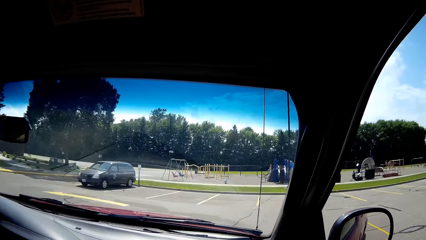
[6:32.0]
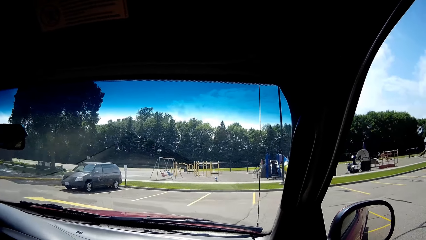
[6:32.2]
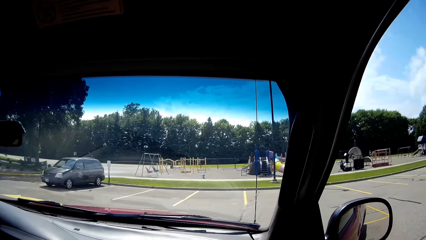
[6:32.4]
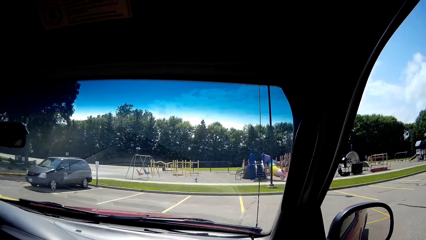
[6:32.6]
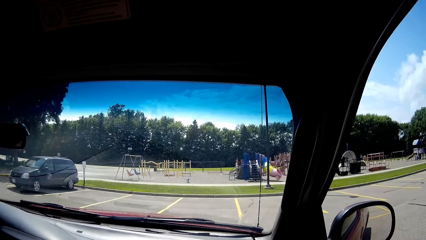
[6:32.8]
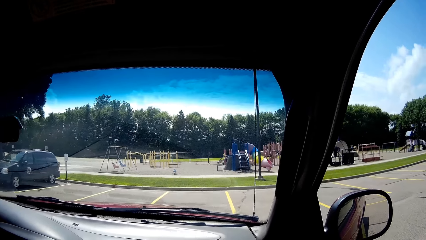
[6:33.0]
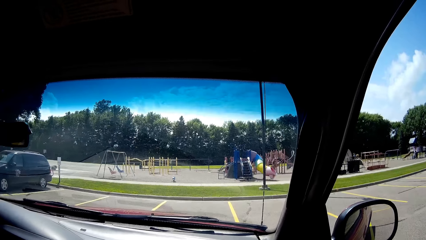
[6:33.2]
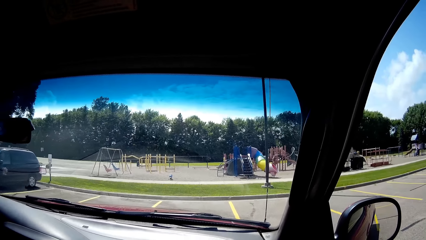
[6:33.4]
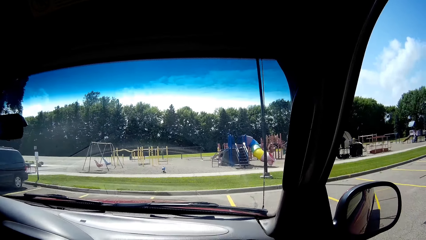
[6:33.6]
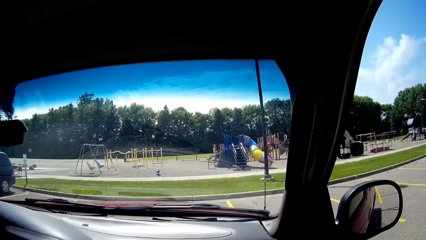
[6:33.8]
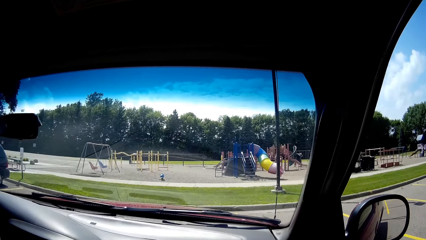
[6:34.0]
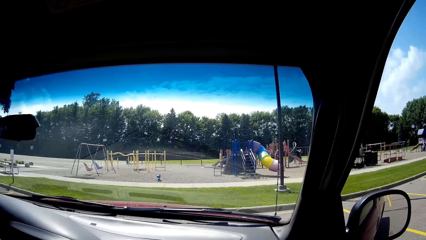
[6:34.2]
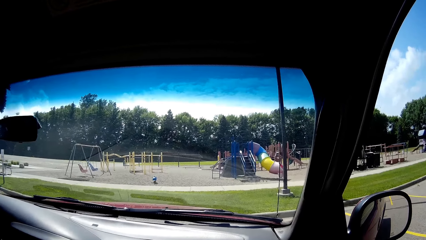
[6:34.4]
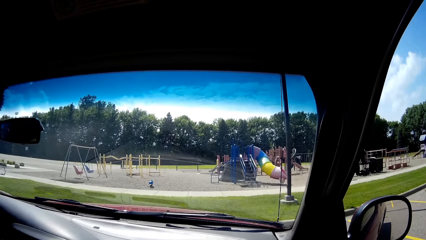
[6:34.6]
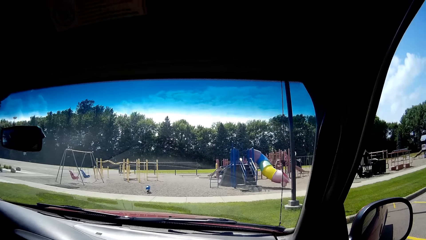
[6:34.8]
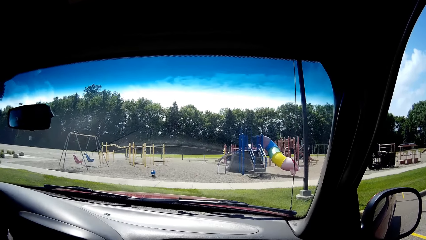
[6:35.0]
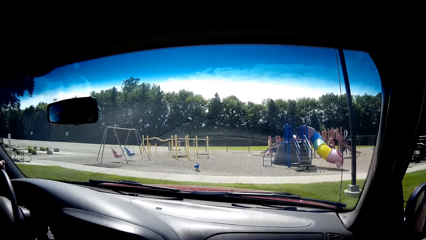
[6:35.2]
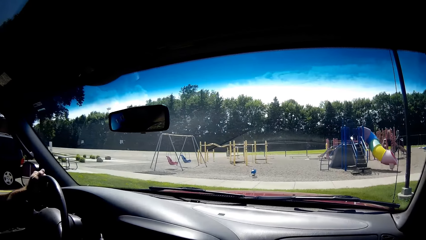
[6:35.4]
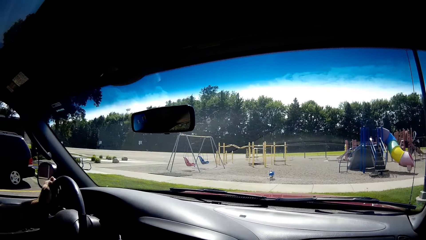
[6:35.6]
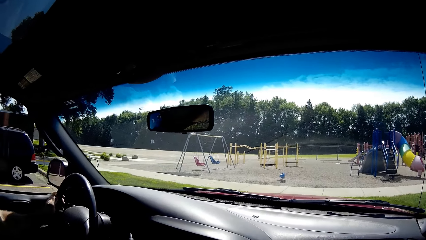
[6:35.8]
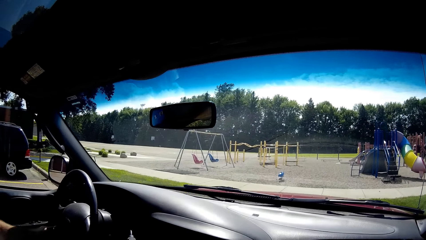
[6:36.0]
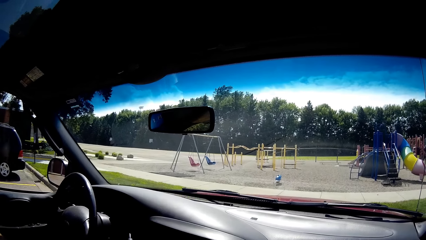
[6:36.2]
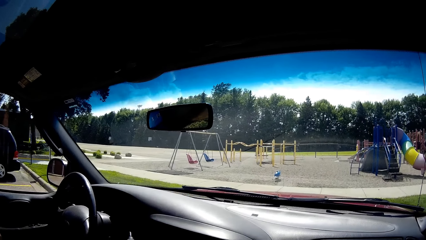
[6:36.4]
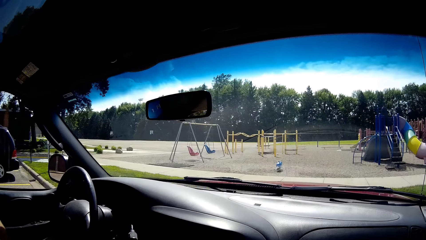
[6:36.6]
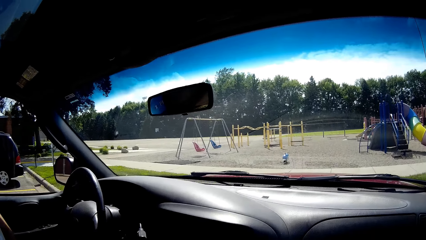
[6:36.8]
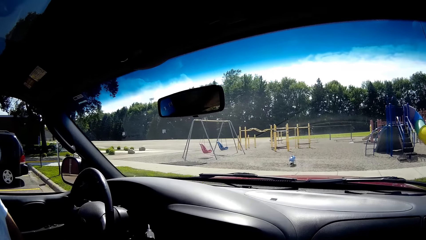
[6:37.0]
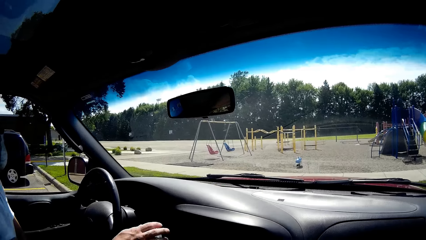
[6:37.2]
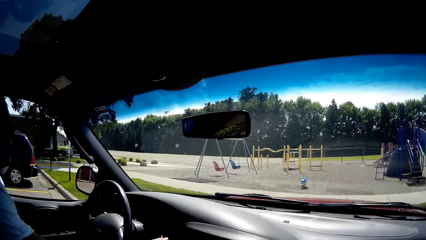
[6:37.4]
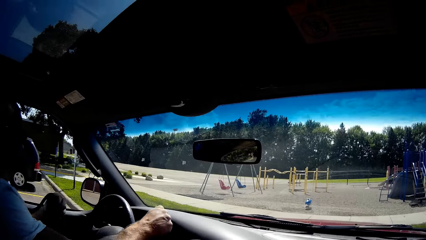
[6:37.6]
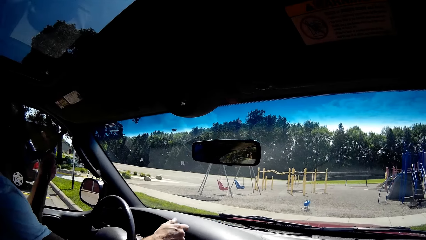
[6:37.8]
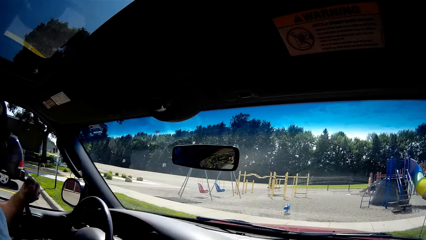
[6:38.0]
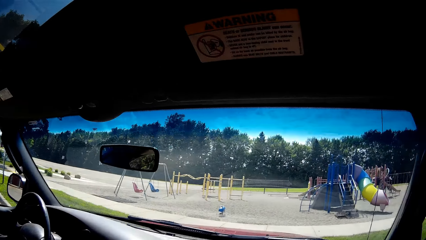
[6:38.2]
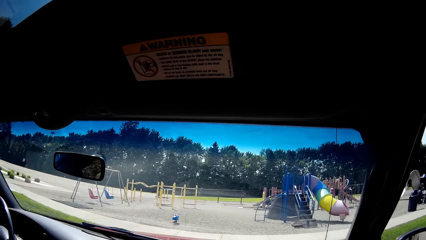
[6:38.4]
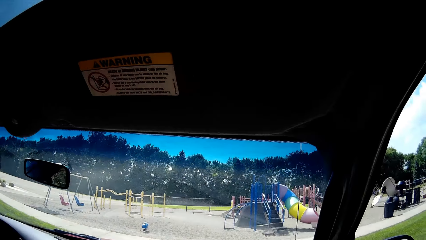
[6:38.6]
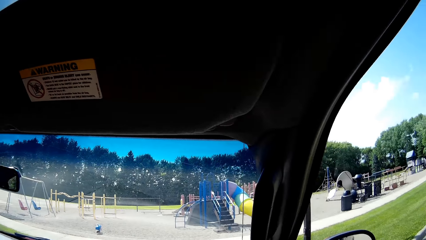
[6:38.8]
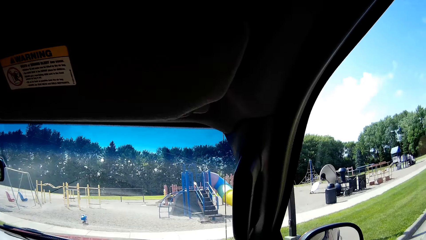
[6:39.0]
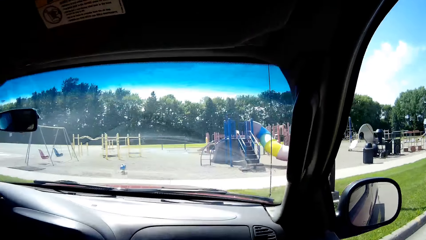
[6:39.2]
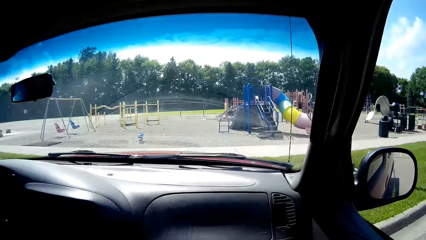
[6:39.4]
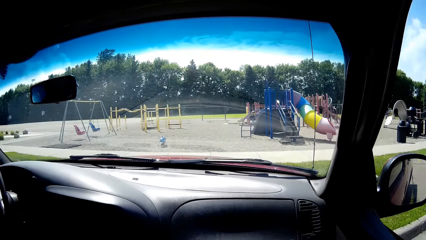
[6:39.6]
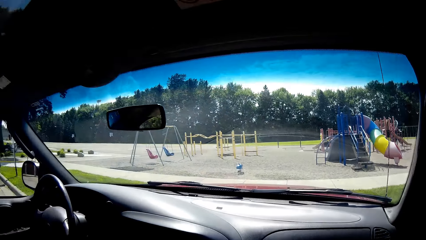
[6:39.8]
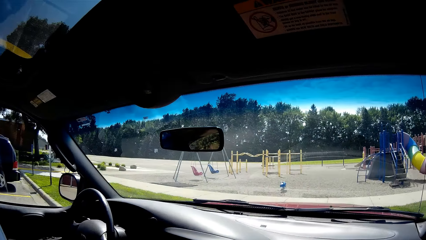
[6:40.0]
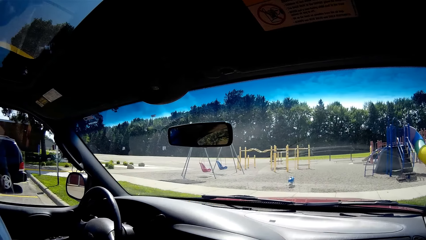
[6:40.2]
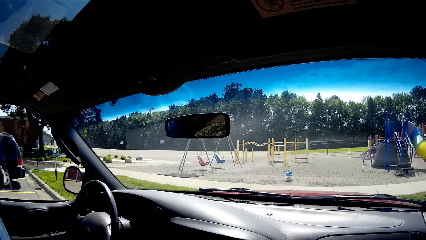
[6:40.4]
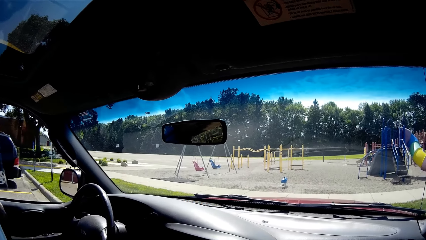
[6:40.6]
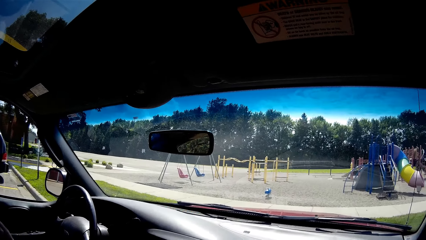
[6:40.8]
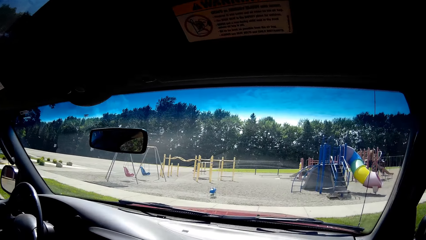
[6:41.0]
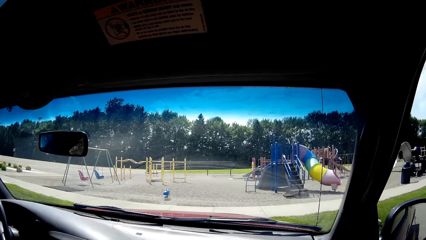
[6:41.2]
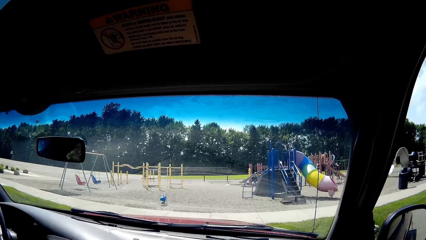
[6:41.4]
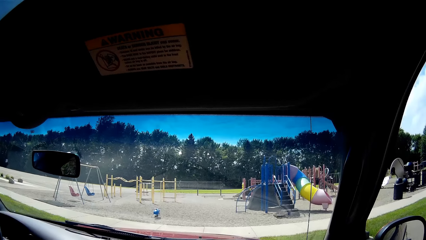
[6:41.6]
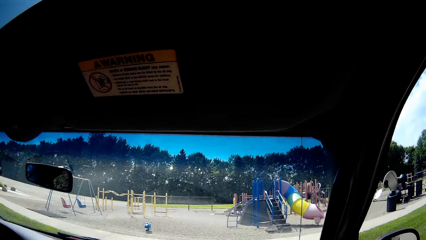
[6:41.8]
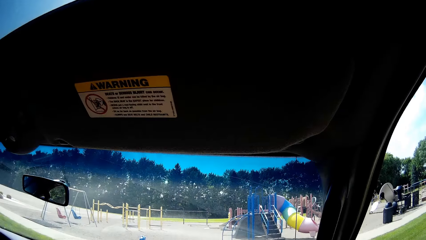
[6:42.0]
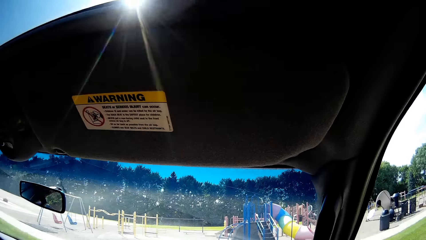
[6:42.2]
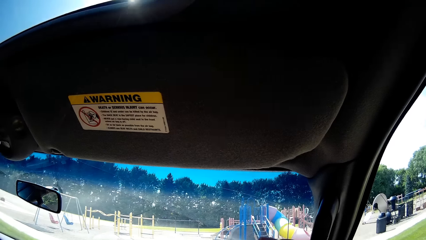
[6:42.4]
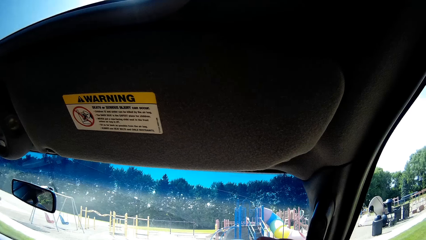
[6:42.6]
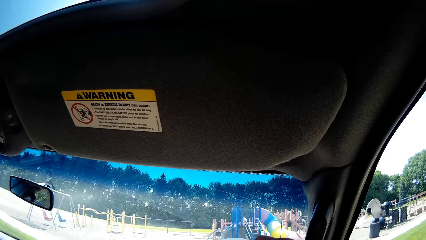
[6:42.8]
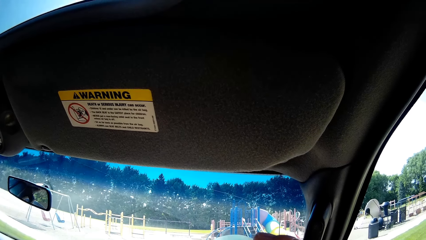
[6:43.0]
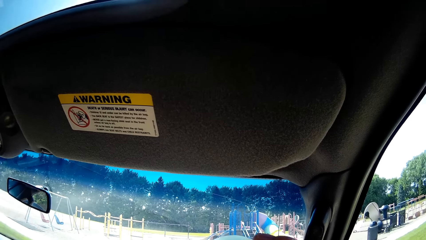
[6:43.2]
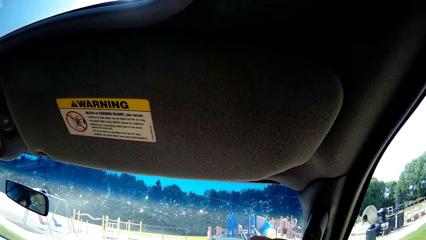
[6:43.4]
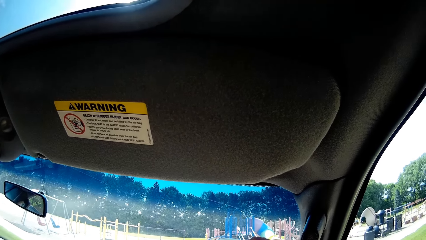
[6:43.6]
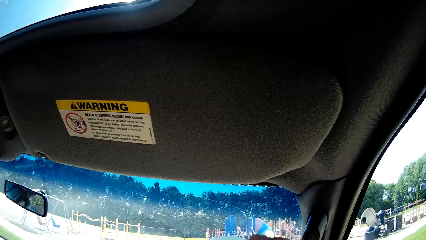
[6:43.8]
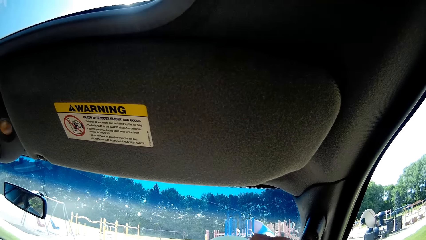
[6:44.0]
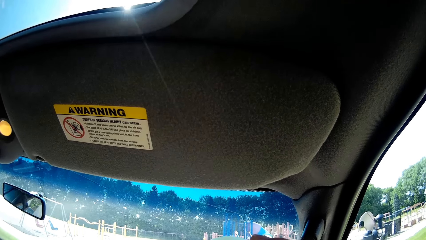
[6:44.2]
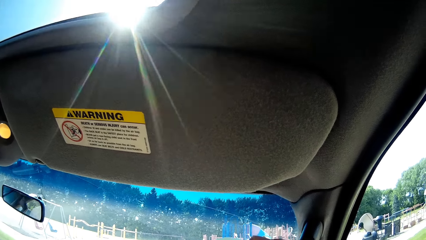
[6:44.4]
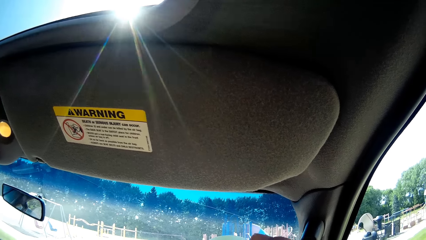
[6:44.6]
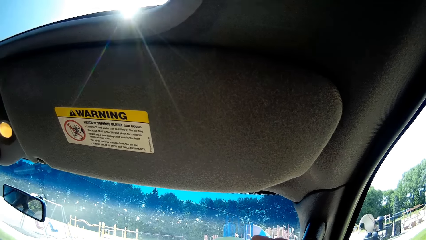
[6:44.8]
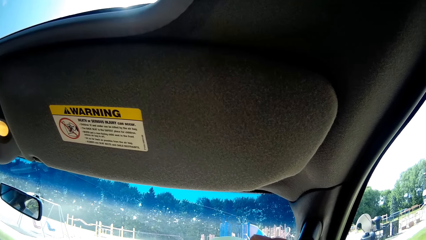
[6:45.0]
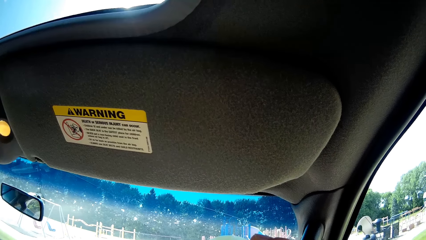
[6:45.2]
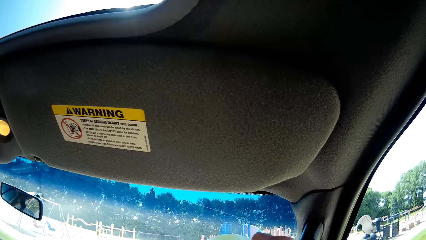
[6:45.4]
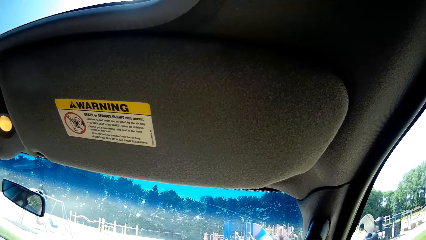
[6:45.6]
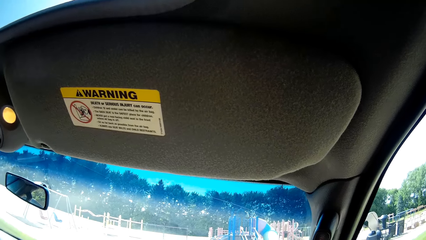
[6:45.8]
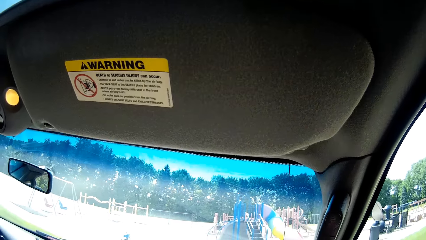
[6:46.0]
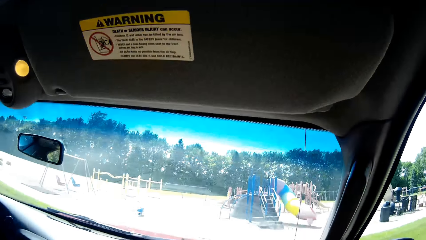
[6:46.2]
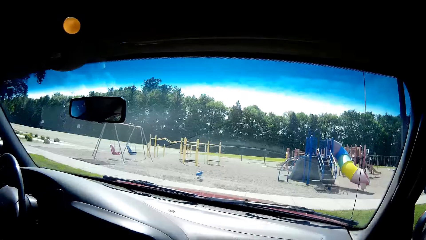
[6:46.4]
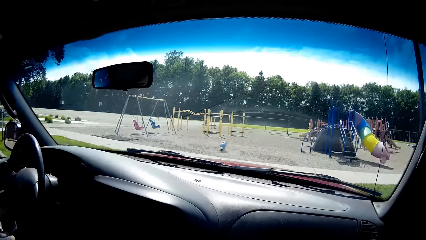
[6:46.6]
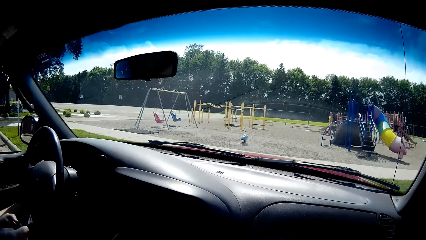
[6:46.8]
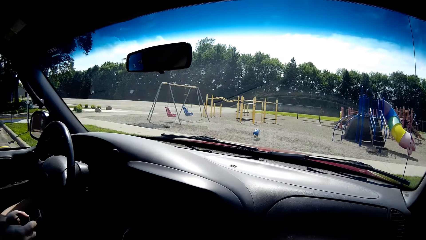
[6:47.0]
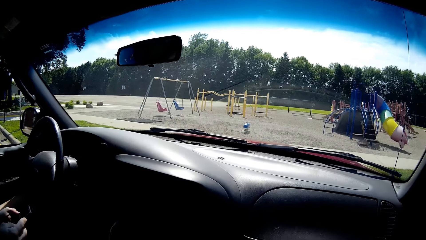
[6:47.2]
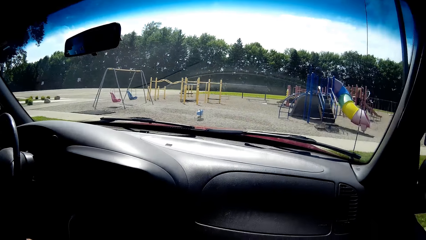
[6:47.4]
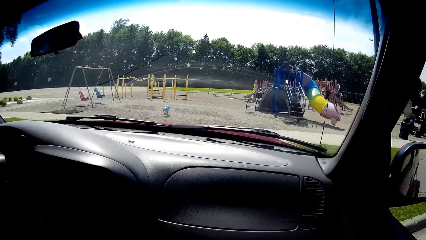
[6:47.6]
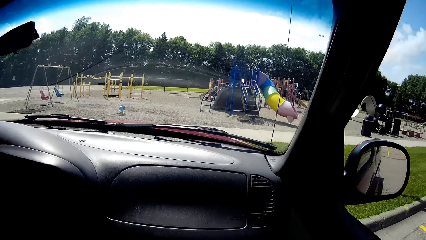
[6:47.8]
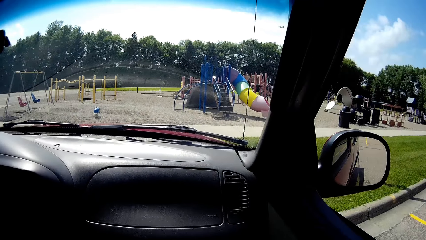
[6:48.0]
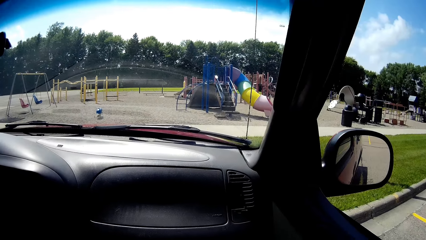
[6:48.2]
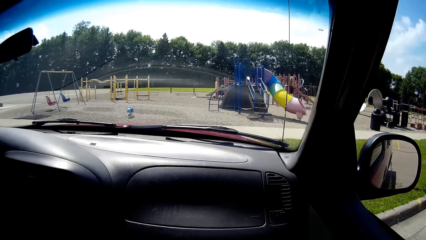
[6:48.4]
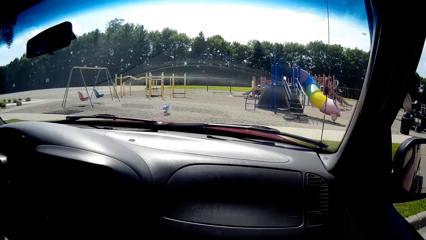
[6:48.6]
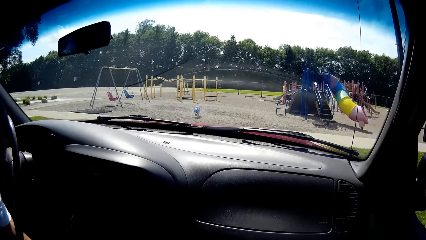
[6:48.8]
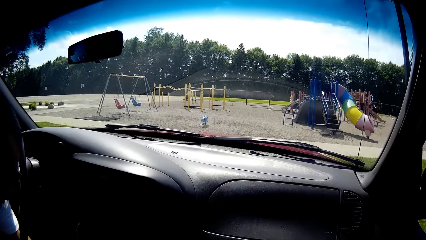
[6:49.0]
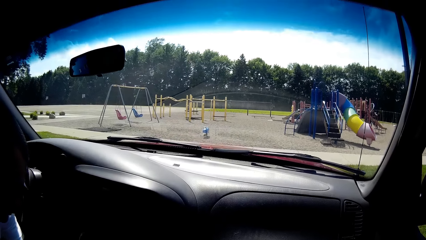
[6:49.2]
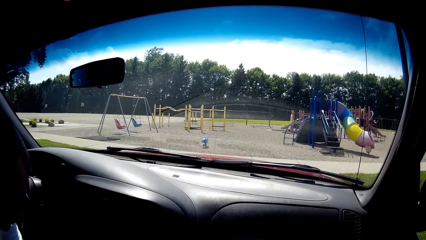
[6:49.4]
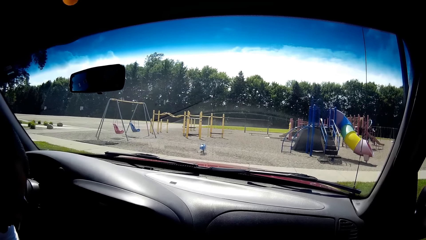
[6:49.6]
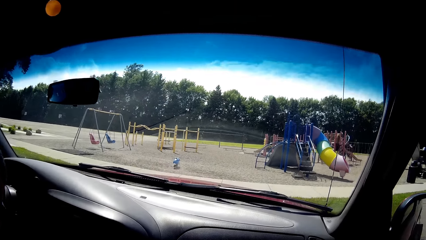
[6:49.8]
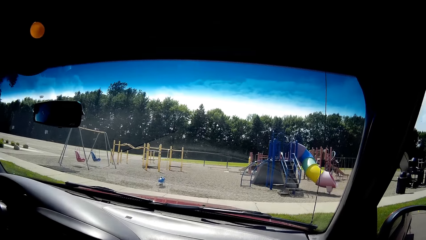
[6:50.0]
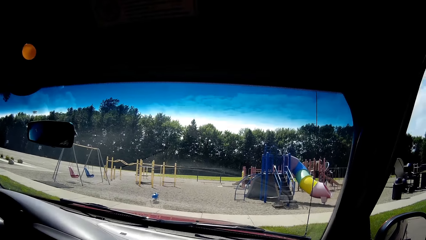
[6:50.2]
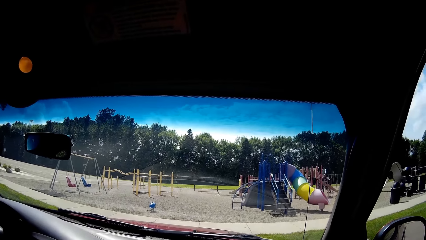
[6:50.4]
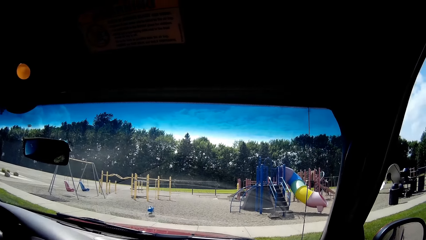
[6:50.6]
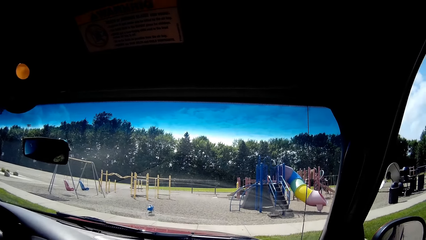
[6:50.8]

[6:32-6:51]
A man packs the car. The camera wearer looks at the man. The man parks the car in the parking lot and unbuckles the seat belt. The camera wearer looks around in the parking lot. They interact with the man.
